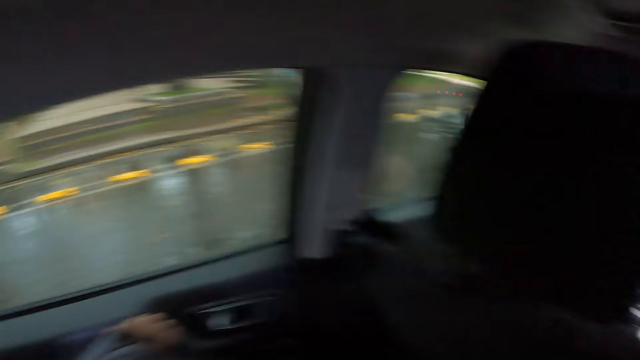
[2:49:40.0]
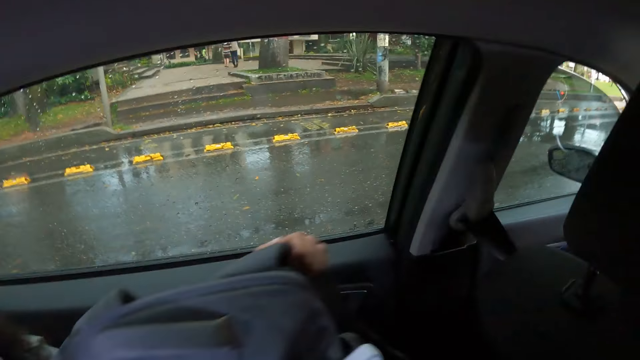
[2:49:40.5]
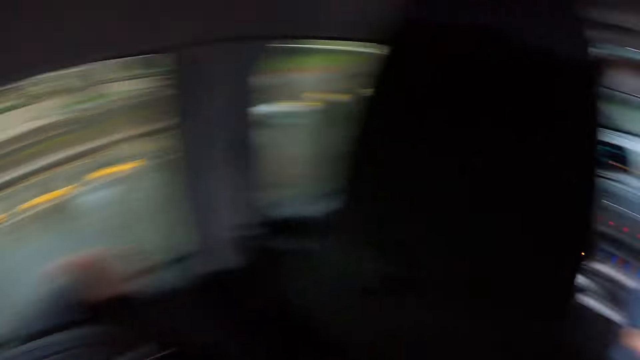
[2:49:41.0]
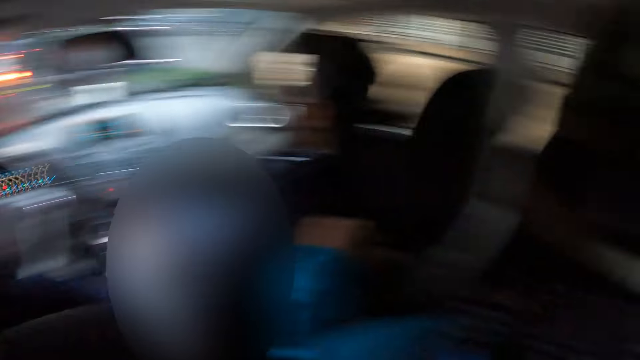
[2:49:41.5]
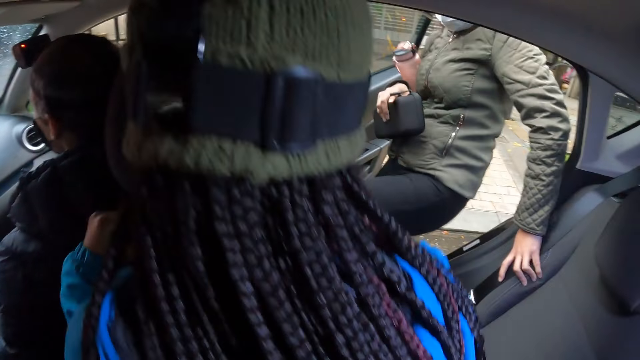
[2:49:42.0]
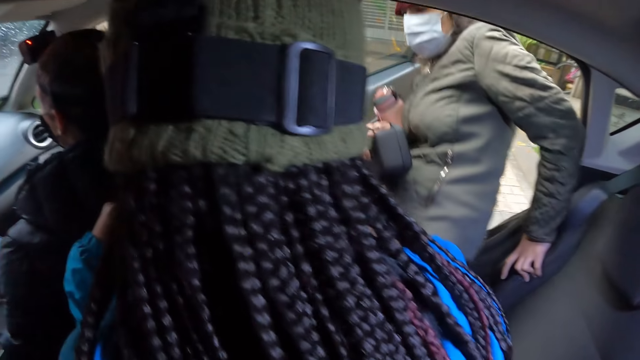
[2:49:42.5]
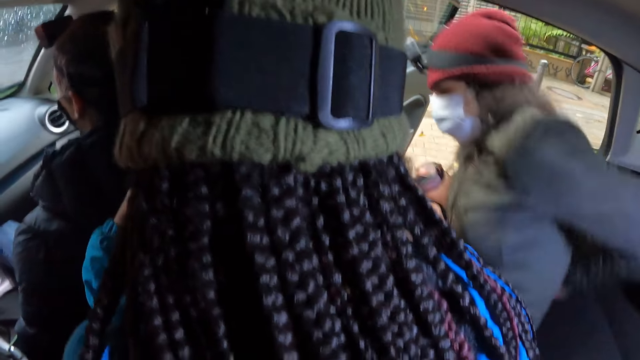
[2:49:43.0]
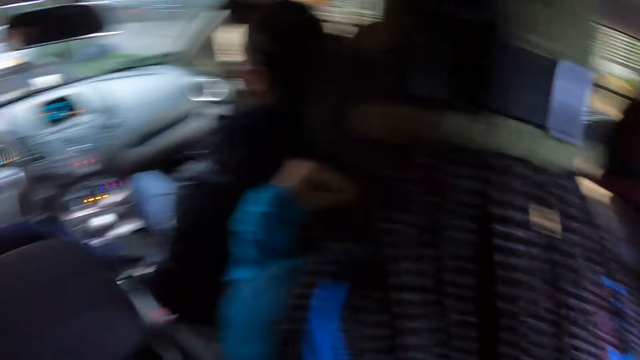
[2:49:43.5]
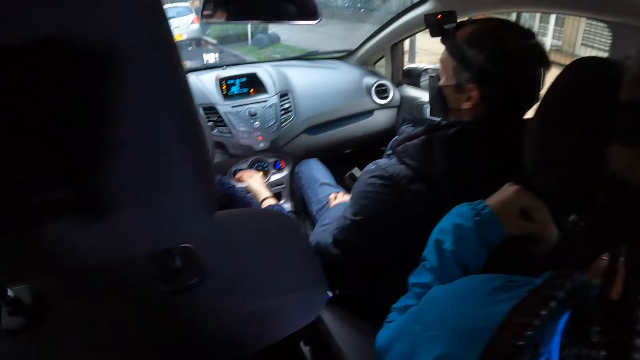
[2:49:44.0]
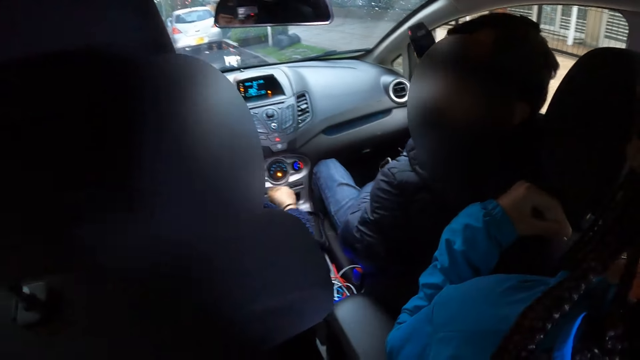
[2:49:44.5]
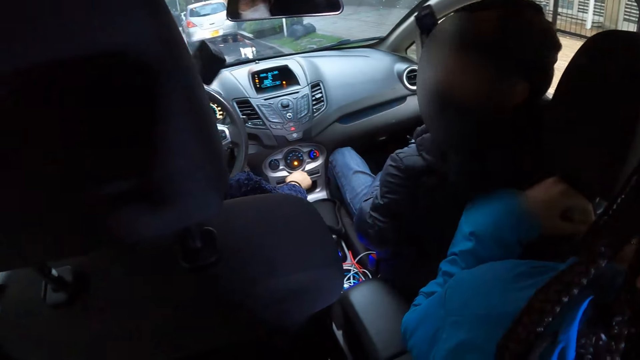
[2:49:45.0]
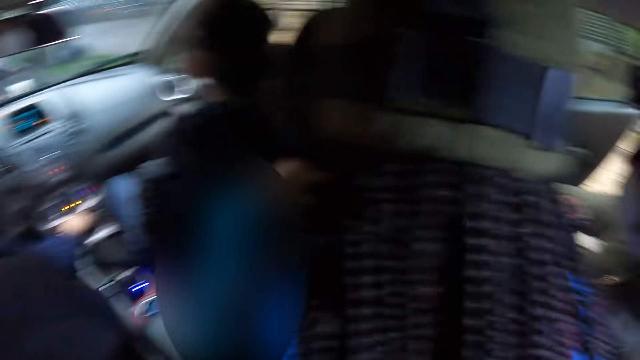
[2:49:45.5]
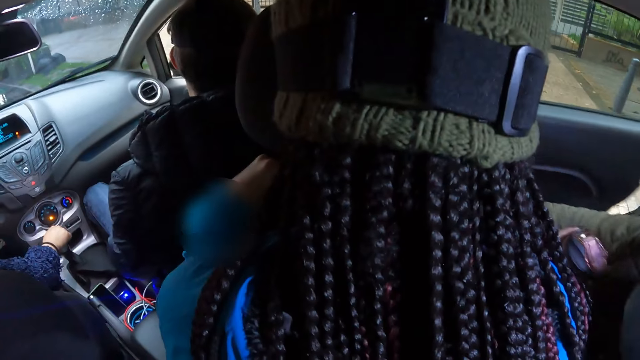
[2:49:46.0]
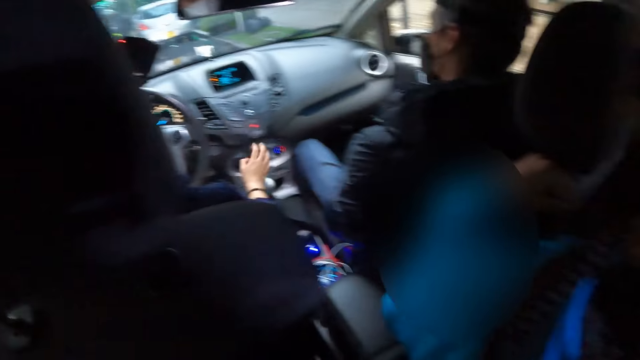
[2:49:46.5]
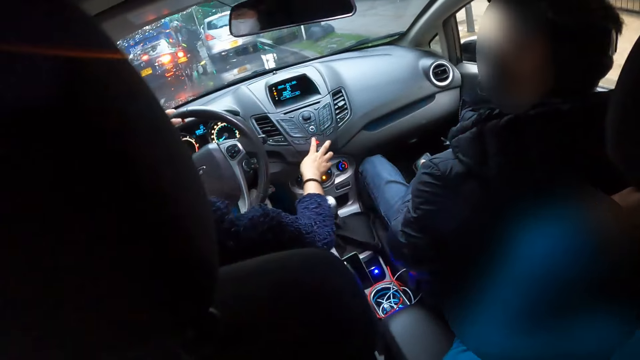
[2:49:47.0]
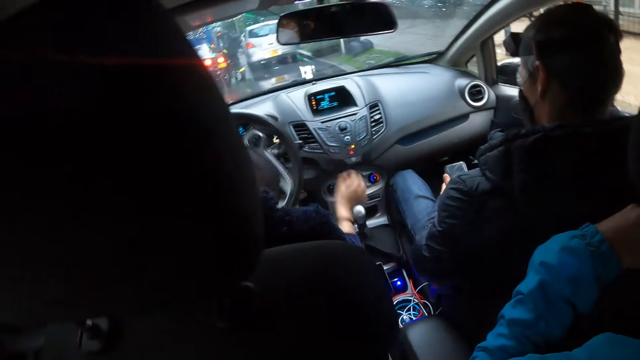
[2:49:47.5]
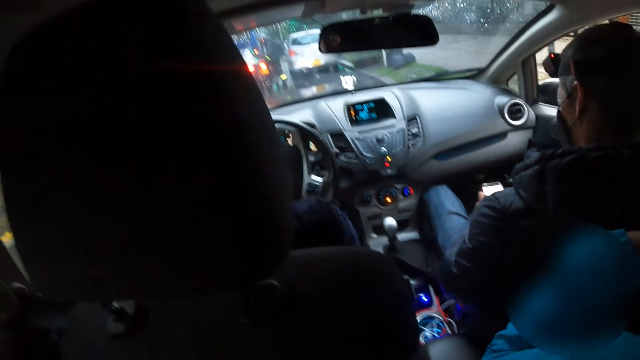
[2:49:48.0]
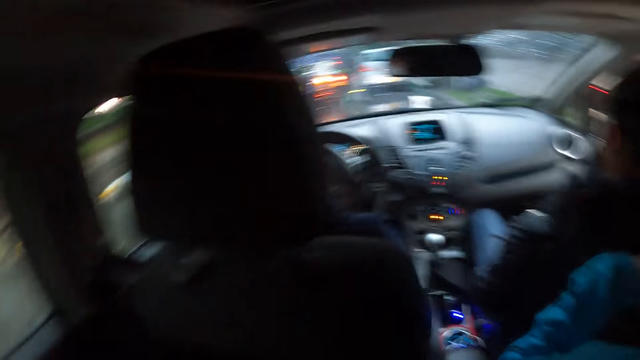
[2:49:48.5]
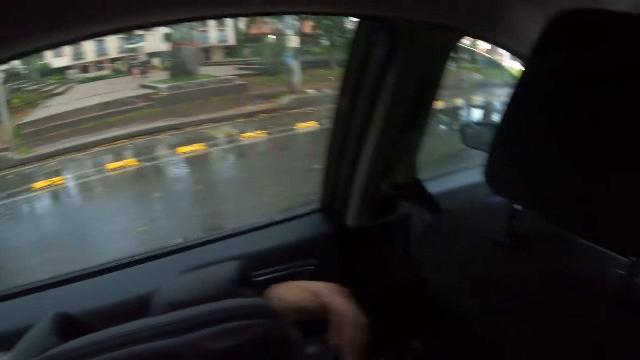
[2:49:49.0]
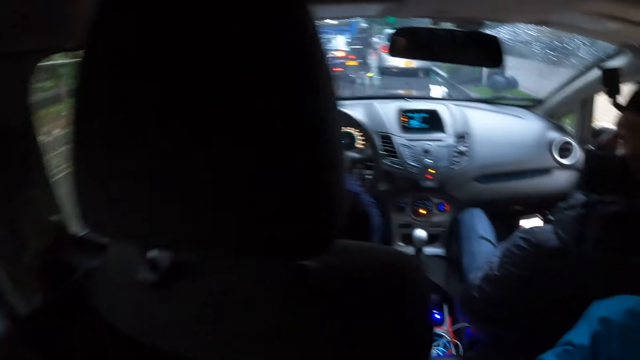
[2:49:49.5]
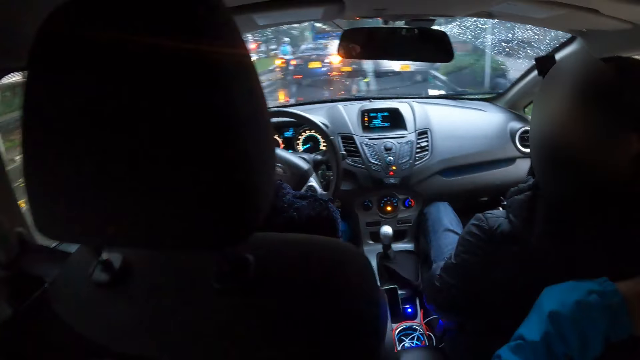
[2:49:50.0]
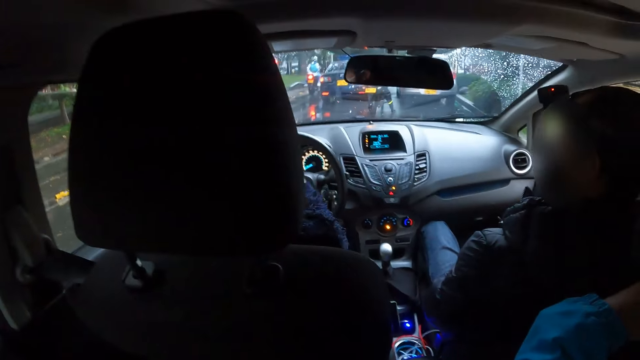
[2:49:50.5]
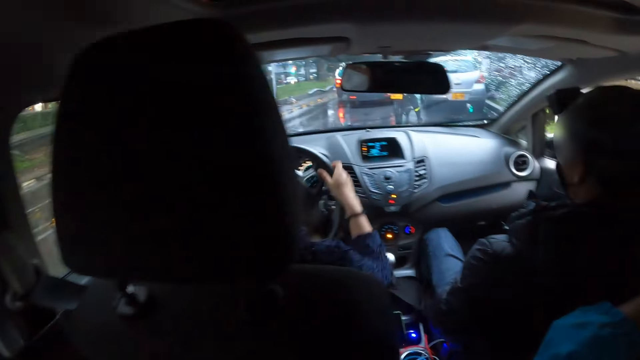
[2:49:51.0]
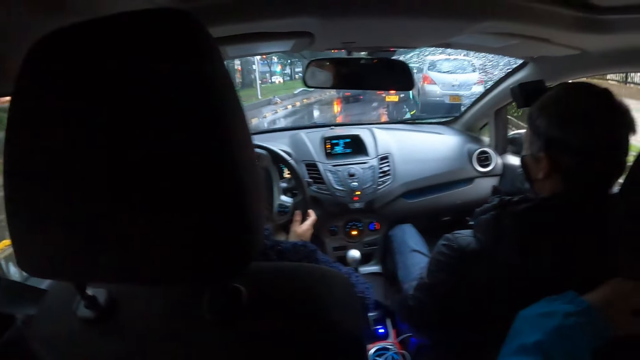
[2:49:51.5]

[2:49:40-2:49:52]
A woman enters the car with her left hand on the seat of the car. Another woman converses with a man. The other woman operates the car system with her right hand. The other woman drives the car with the steering wheel in both hands.

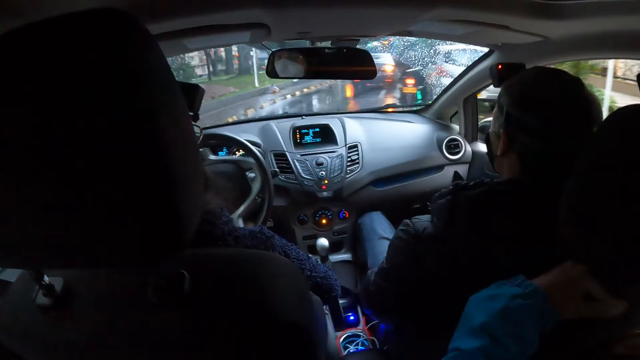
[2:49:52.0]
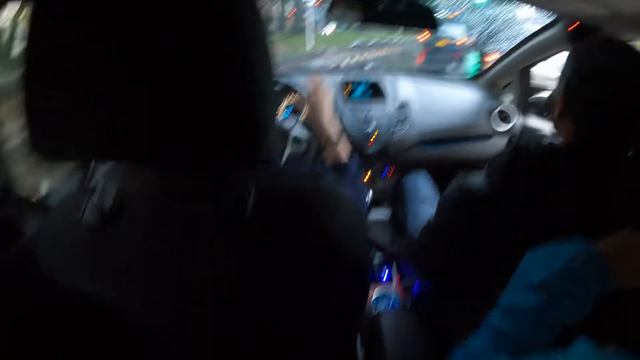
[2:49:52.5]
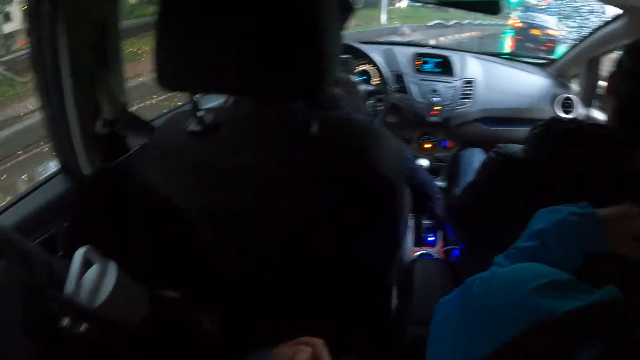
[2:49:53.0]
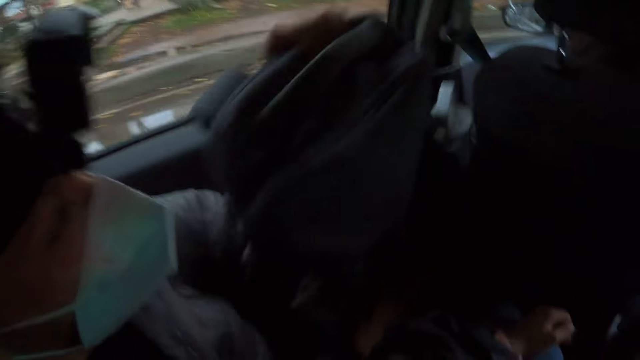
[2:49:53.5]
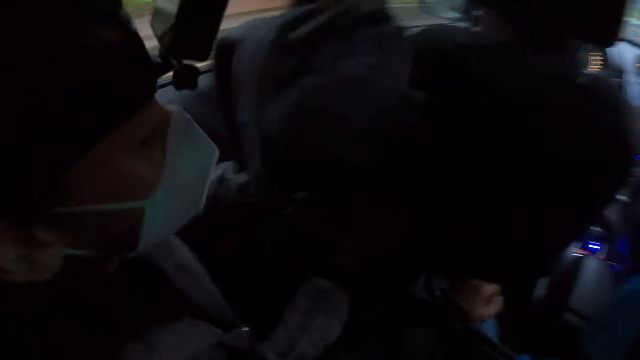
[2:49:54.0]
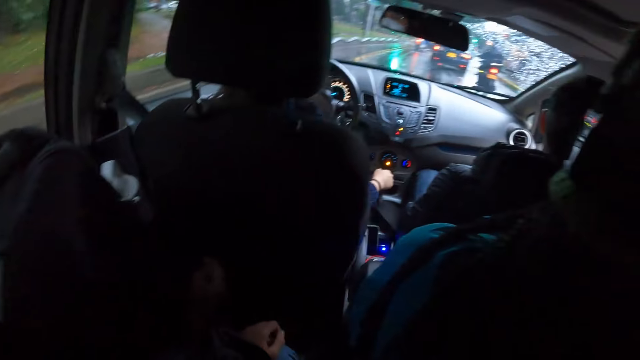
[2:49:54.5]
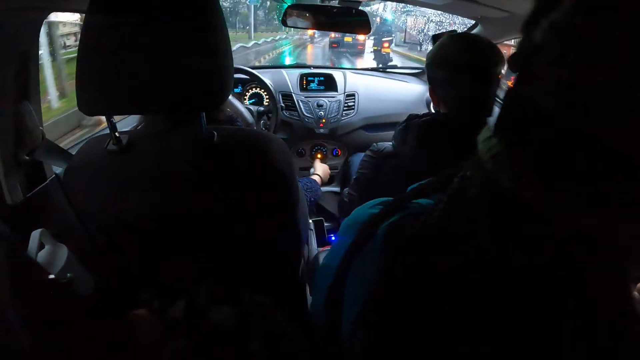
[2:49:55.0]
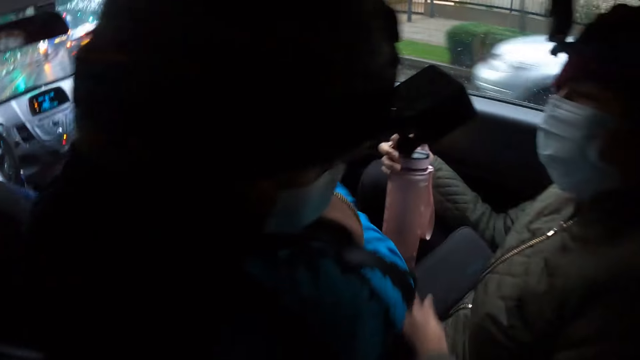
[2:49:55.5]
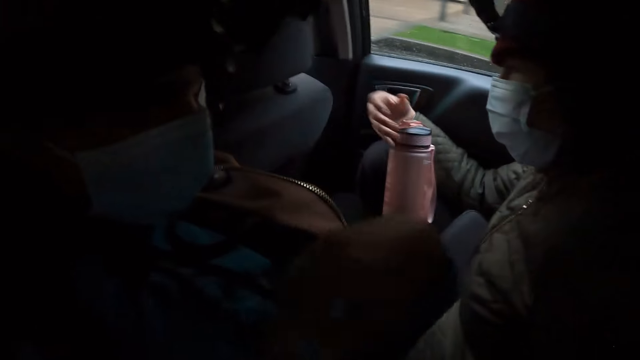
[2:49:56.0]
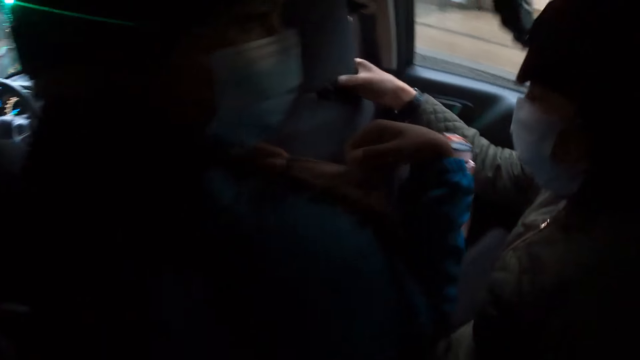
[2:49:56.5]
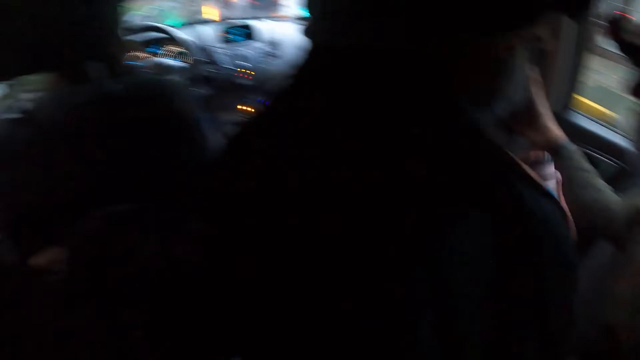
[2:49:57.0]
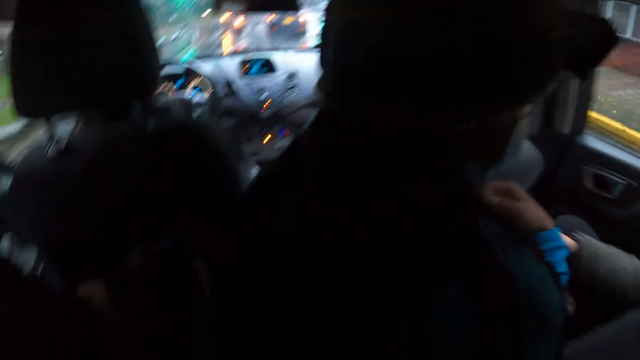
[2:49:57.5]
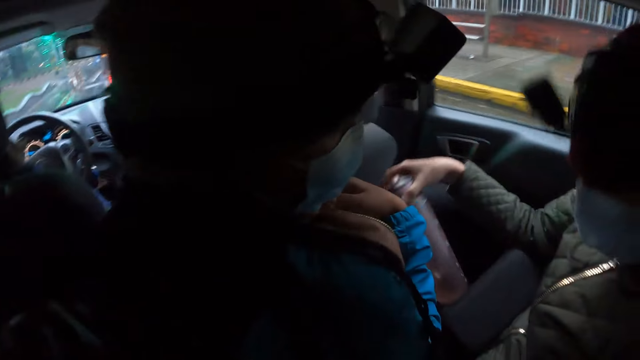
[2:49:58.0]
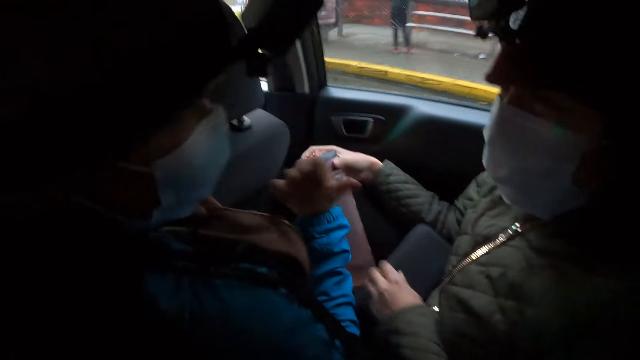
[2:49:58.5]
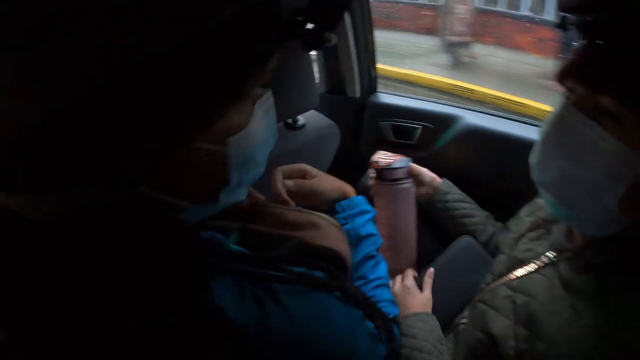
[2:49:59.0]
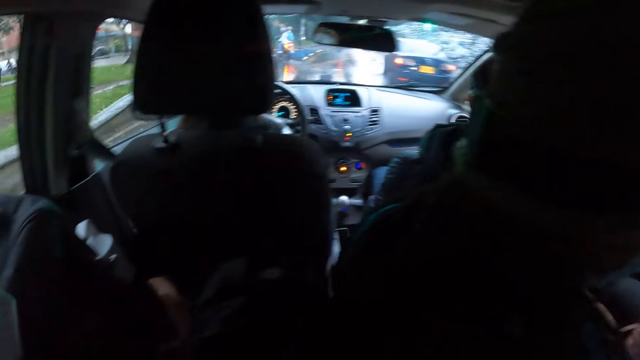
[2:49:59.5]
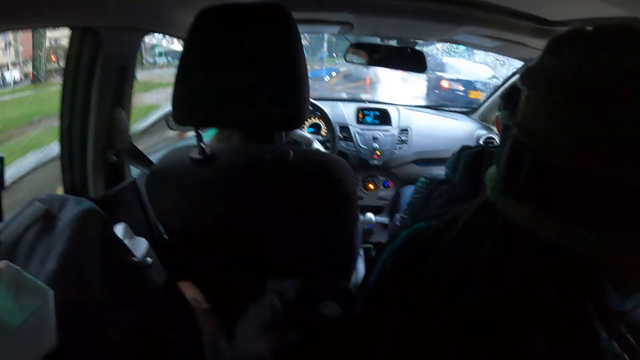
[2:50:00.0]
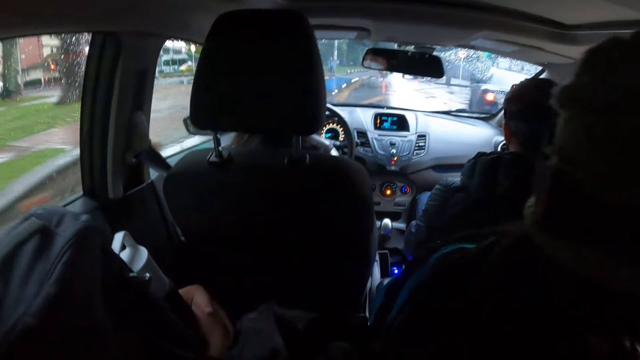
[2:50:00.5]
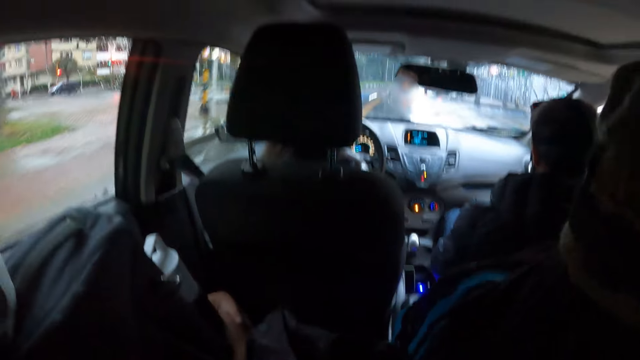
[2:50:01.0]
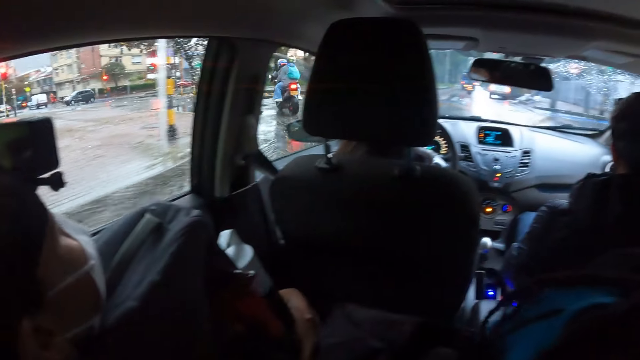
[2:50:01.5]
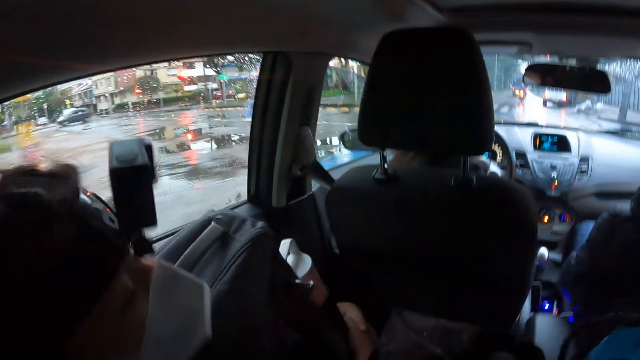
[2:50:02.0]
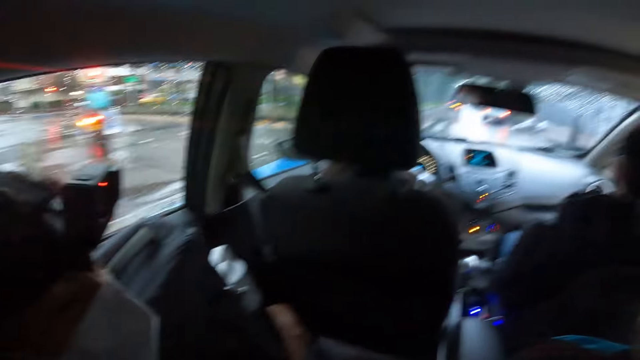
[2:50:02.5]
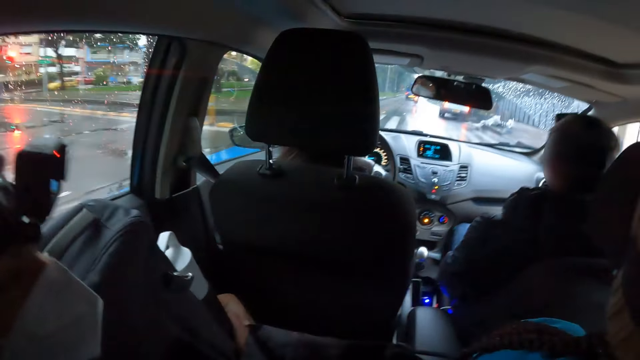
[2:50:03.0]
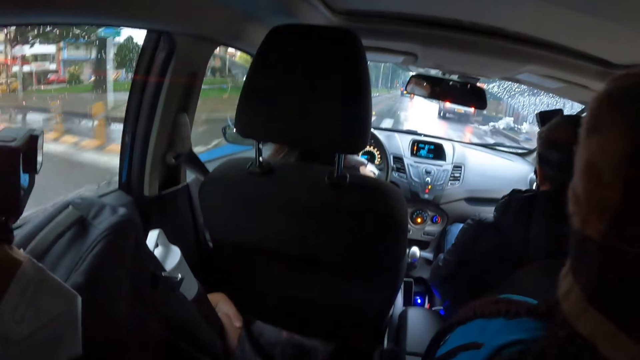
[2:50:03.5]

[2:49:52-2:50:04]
The woman adjusts the bag on her leg with both hands. Another woman holds a front seat with her right hand. The other woman holds the water bottle with her right hand.
